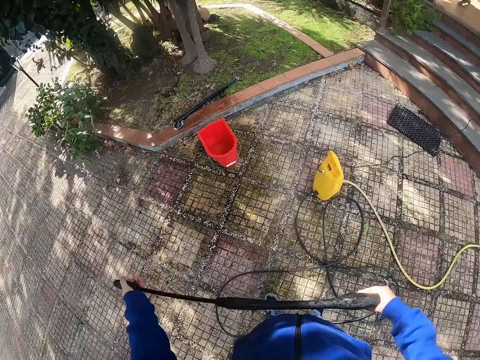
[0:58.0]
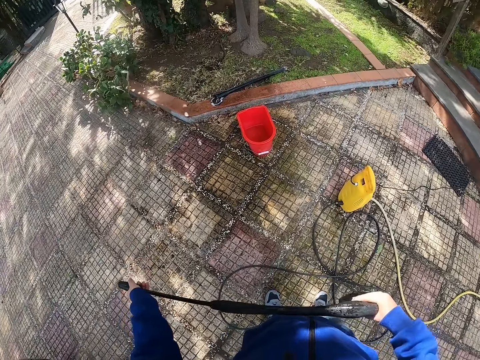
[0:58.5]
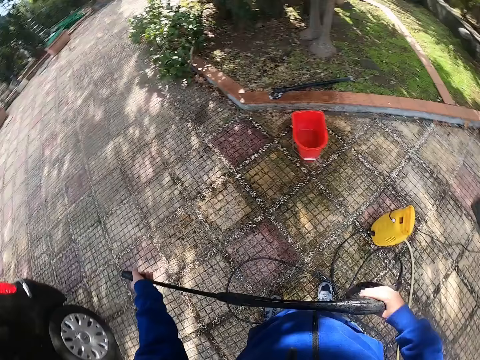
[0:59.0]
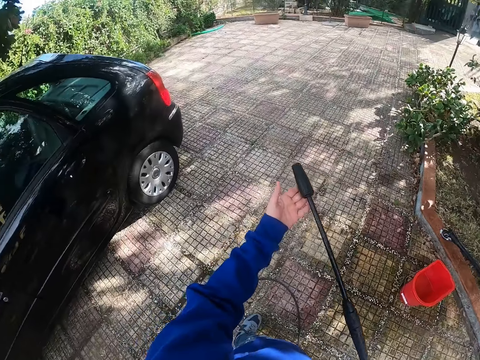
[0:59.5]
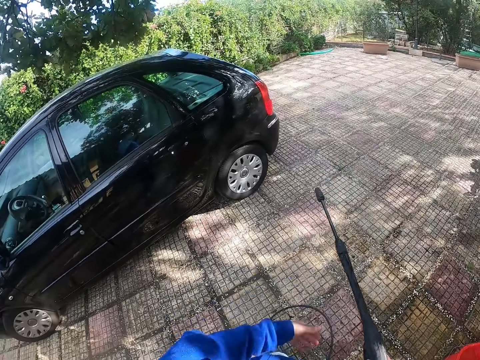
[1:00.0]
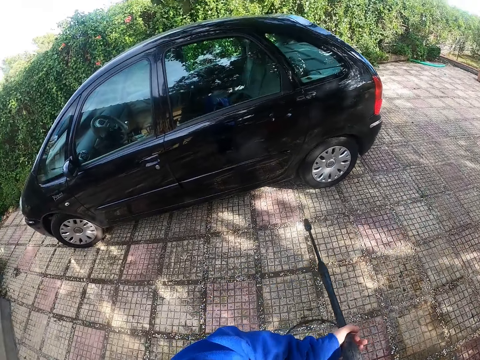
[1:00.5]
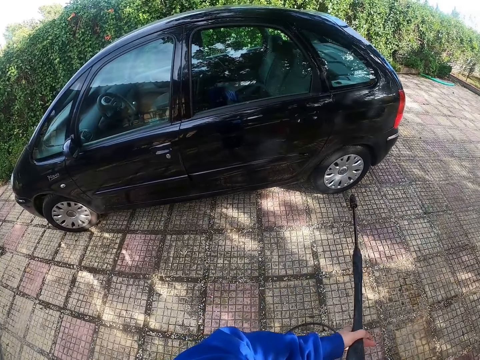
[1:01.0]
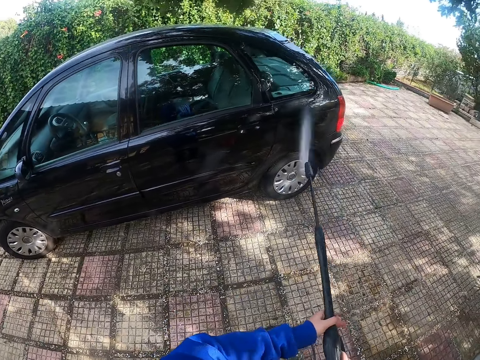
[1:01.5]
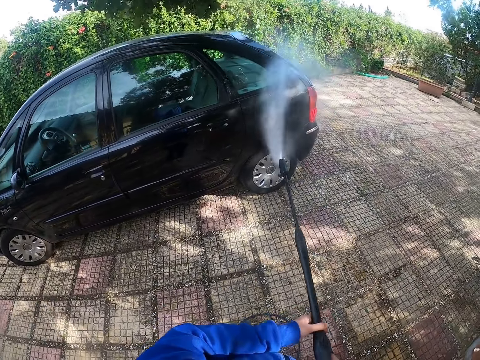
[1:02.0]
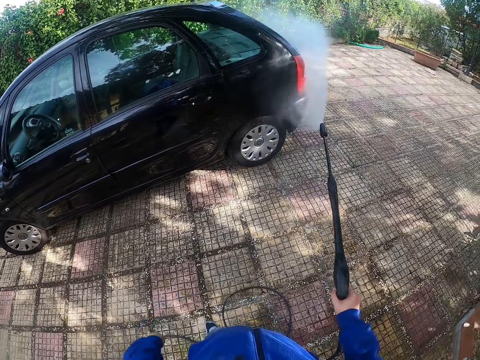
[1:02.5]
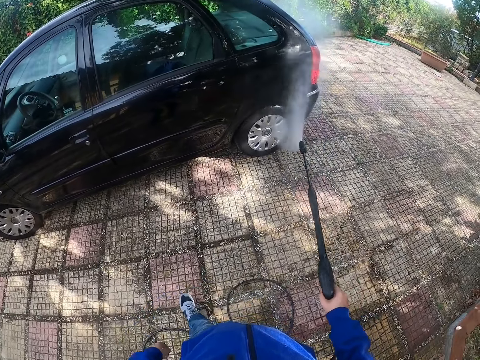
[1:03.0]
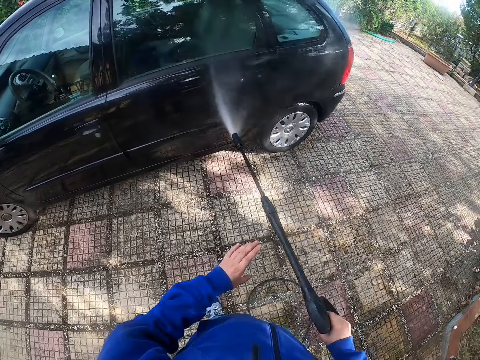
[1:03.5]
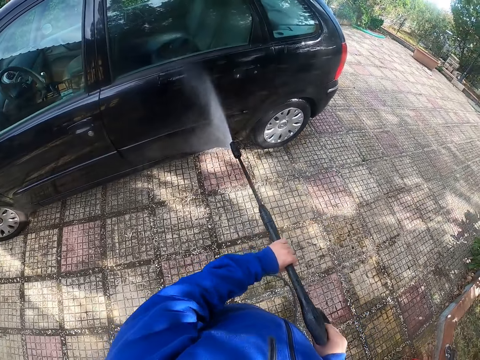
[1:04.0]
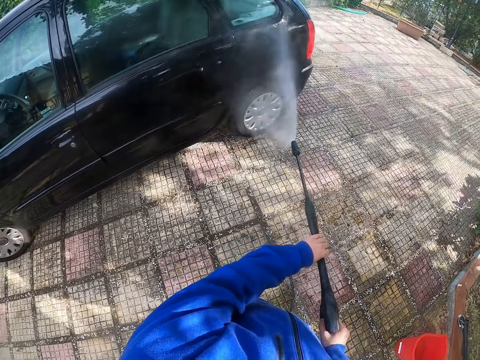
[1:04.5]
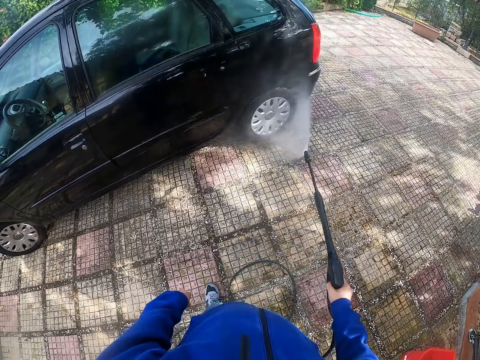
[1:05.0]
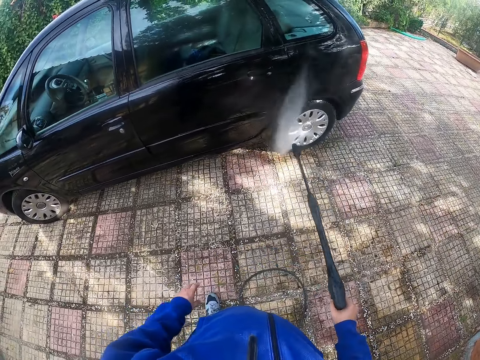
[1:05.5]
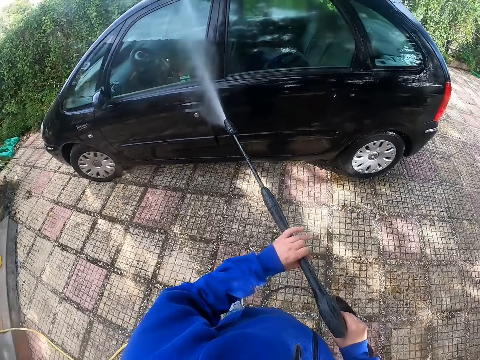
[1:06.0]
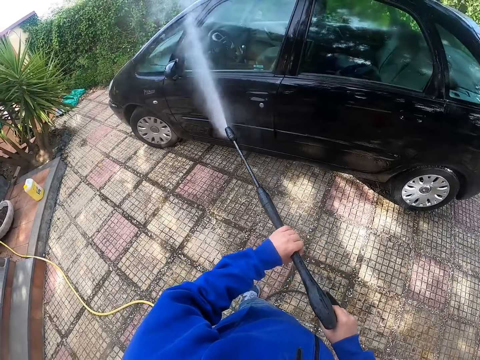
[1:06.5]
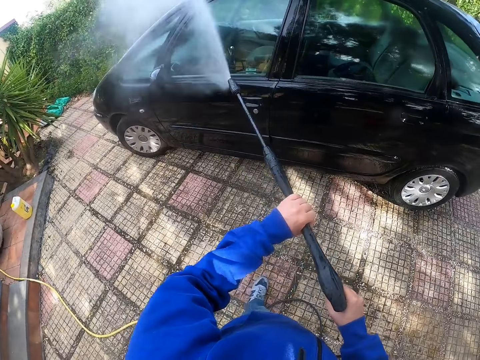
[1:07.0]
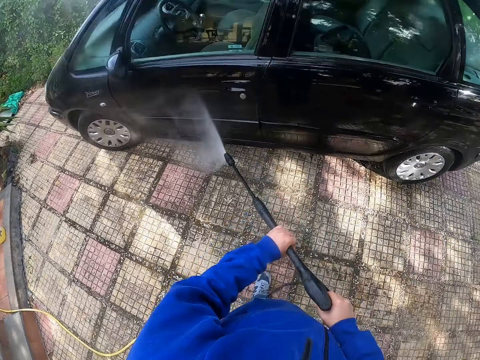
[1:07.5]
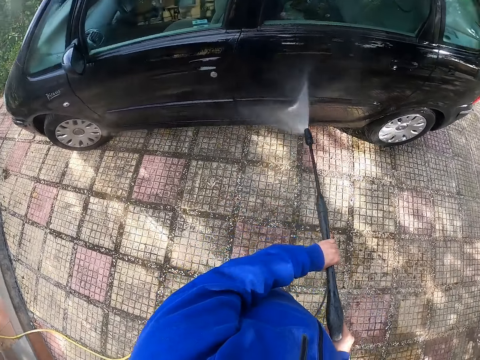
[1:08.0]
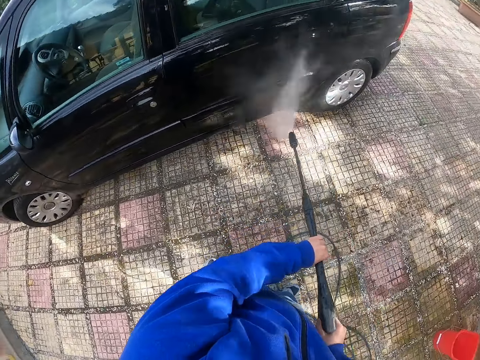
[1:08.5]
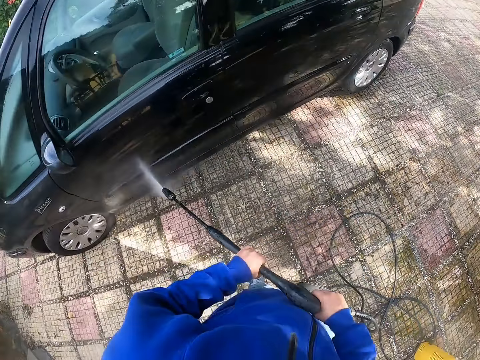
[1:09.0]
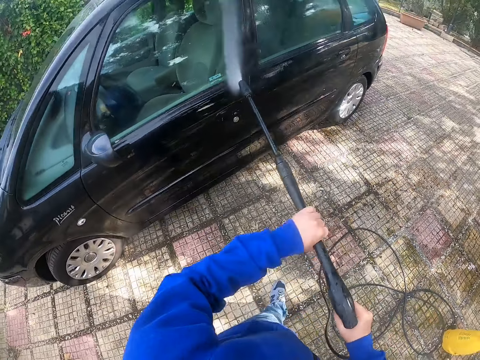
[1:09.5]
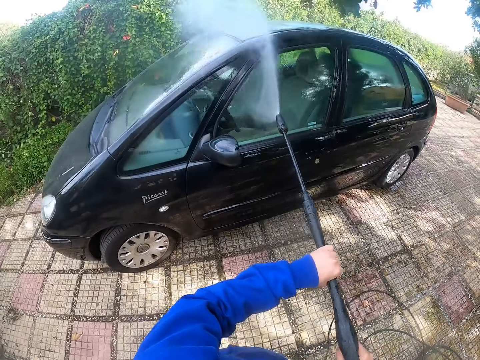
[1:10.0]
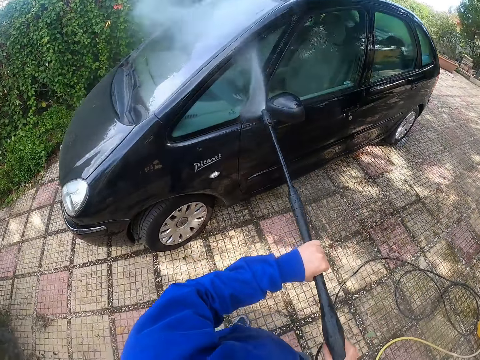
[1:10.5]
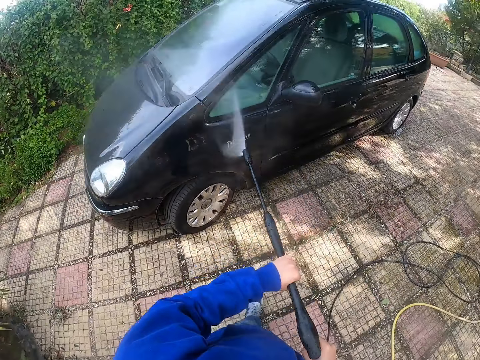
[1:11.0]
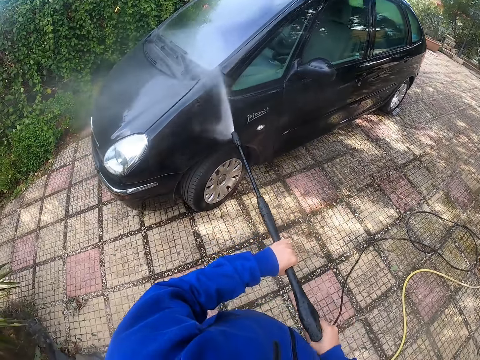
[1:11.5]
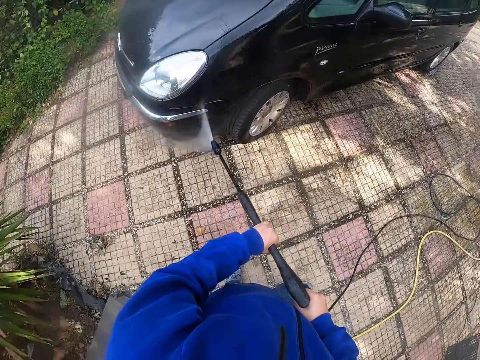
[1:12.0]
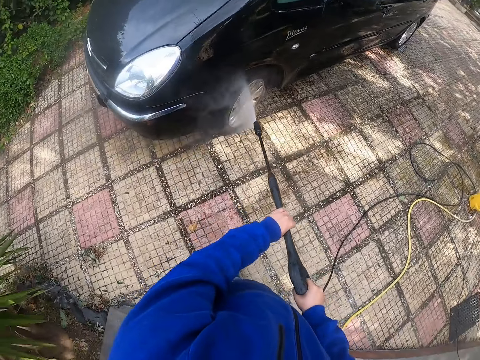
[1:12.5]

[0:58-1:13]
The camera wearer walks around the parking lot. He presses water out of the pressure washer with his hands on a car in a backyard. He sprays the car with water from the pressure washer in his right hand. He washes the car with a water gun. He presses water out of the pressure washer with his hands on the car. He washes the car with the water gun again.

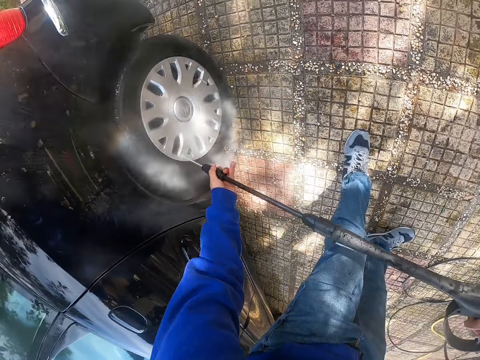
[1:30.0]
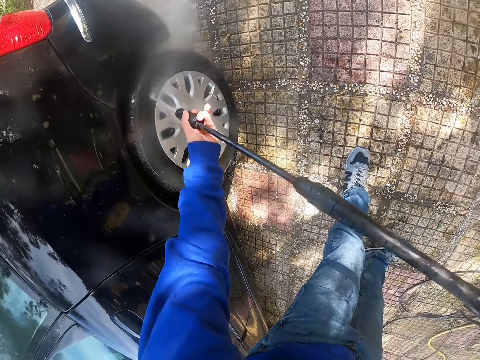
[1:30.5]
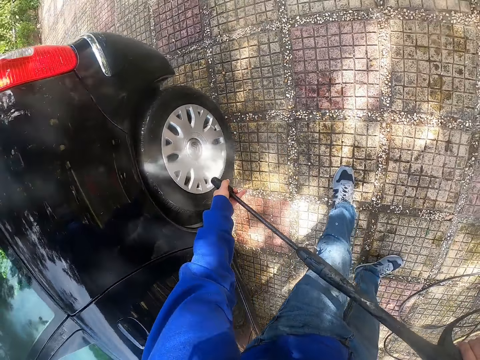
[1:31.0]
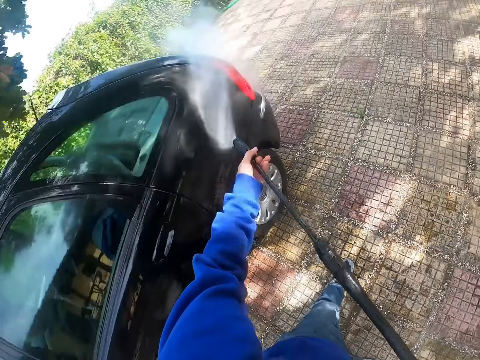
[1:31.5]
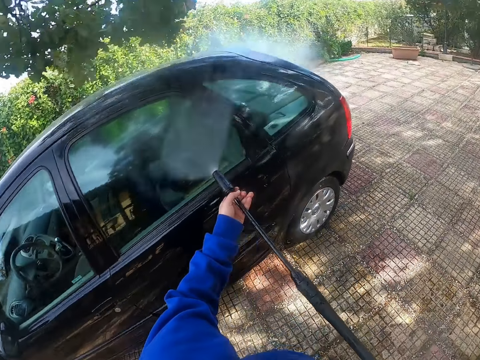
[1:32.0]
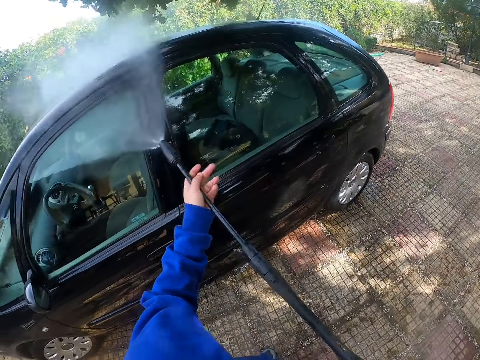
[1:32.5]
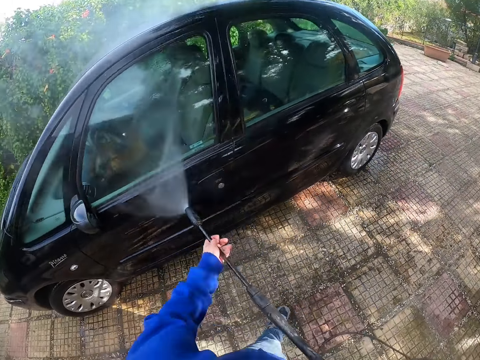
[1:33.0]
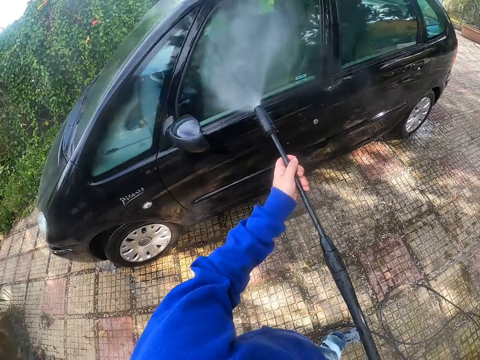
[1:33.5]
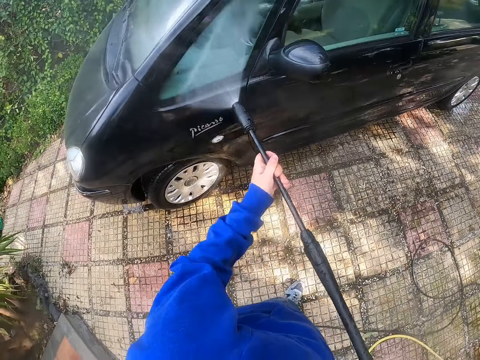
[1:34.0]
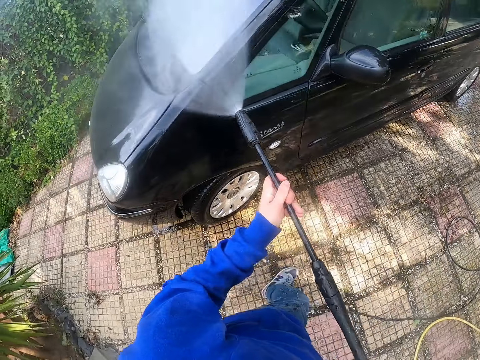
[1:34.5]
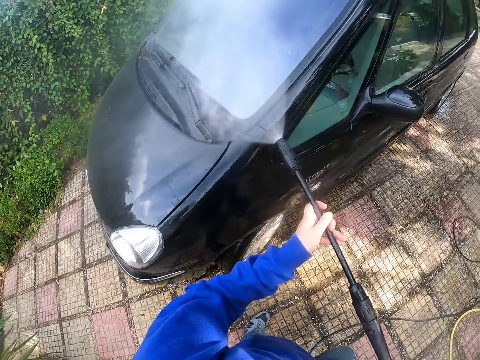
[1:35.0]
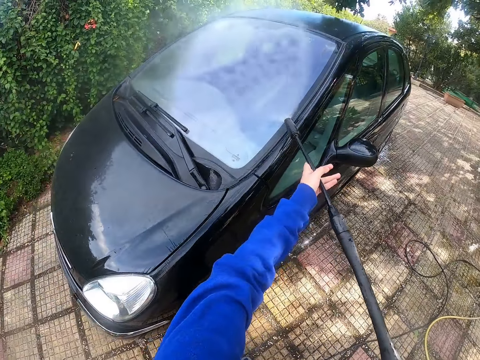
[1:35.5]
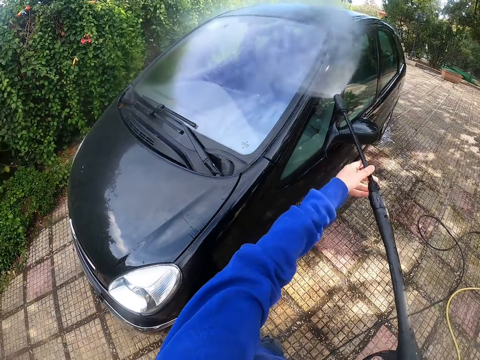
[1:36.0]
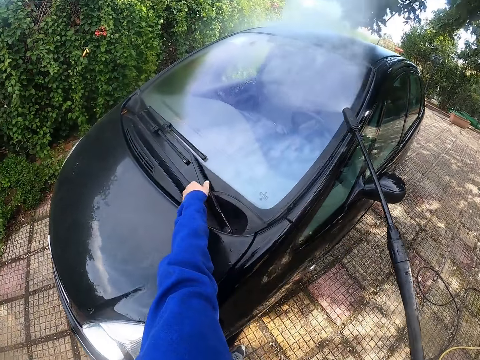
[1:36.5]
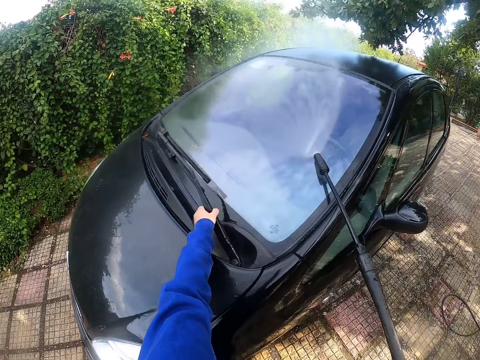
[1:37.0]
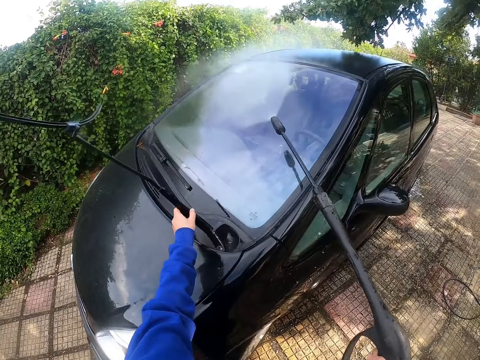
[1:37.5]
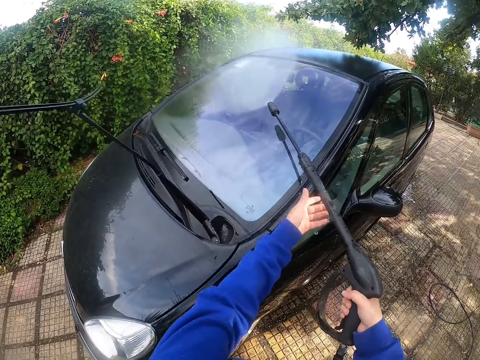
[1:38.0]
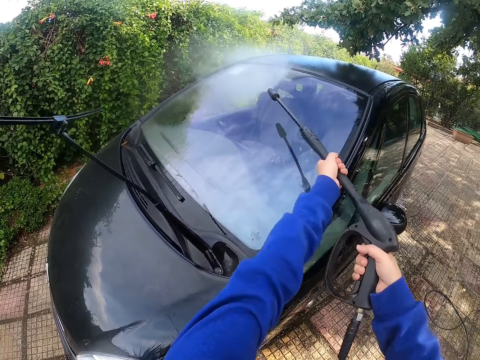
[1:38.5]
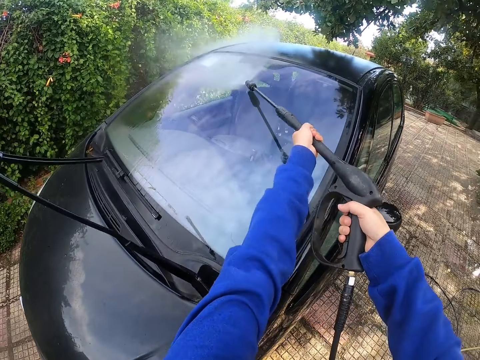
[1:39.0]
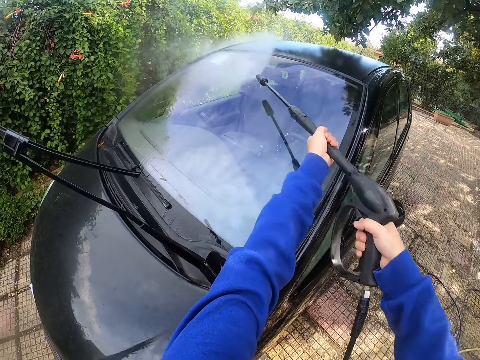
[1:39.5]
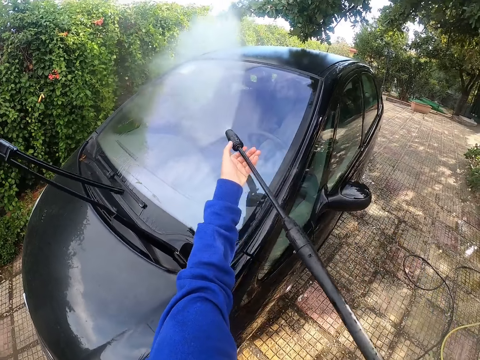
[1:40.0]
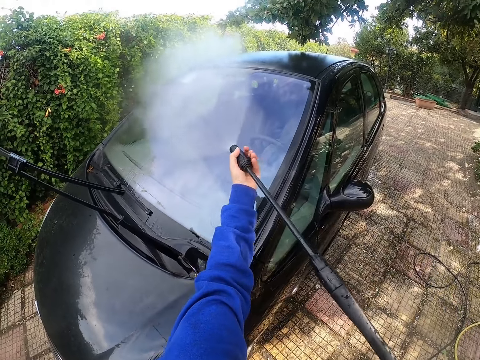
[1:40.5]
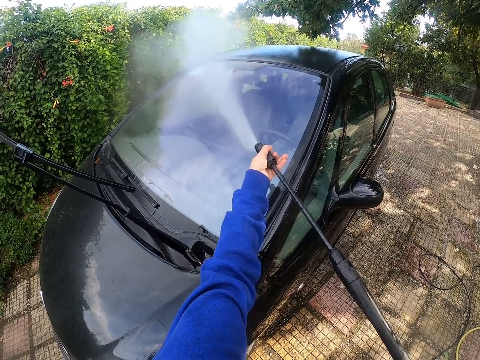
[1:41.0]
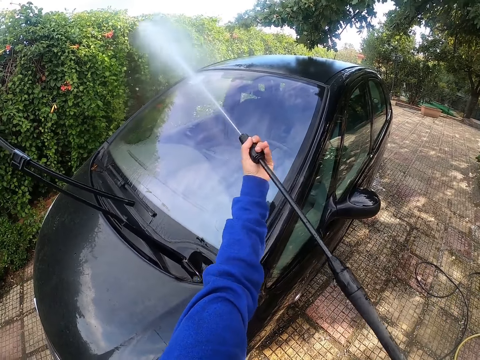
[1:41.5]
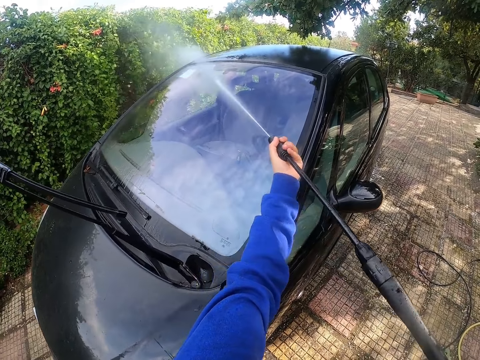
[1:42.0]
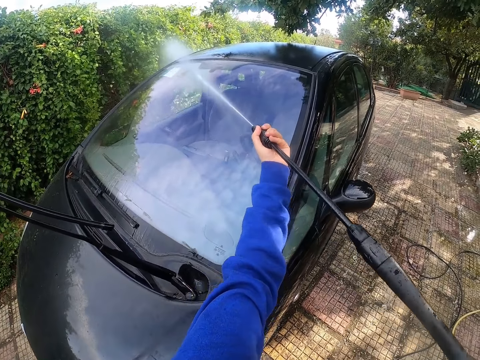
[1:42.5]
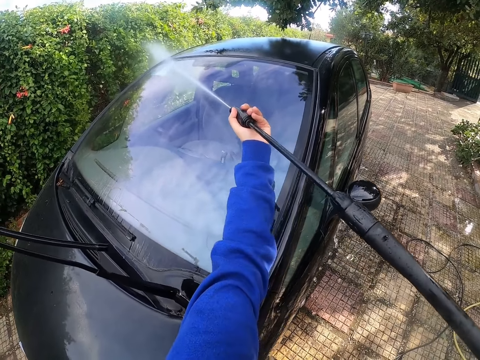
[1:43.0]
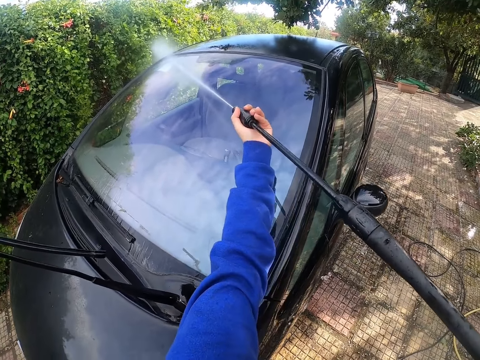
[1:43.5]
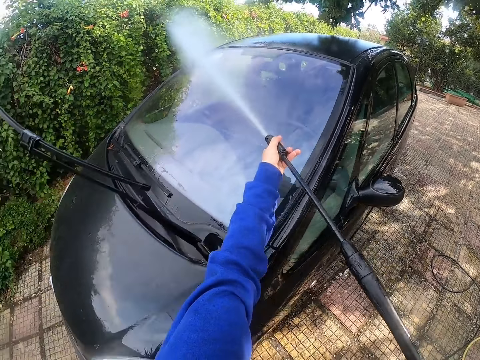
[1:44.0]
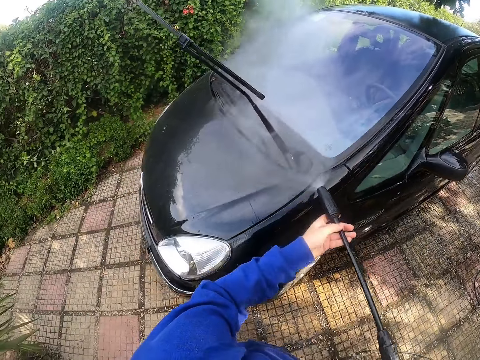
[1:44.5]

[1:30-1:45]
The camera wearer washes the car with a water gun. He presses water out of the pressure washer with his hands on the car. He washes the car with the water gun again. He raises the car wiper with his left hand. He presses water out of the pressure washer with his hands on the car windshield. He touches the nozzle of the pressure washer with his left hand. He washes the car with the water gun again.
